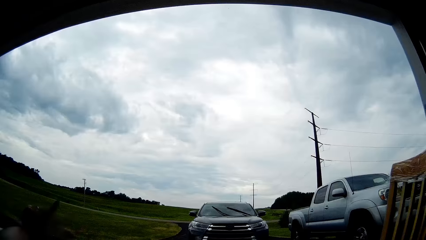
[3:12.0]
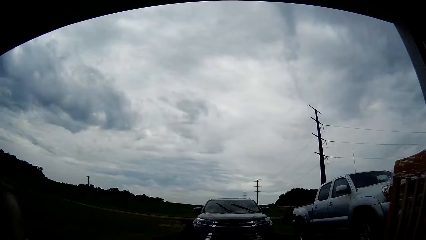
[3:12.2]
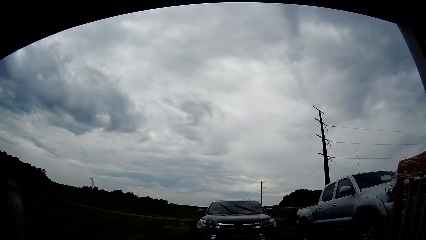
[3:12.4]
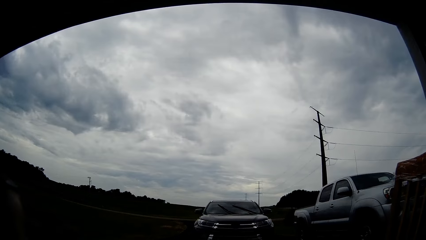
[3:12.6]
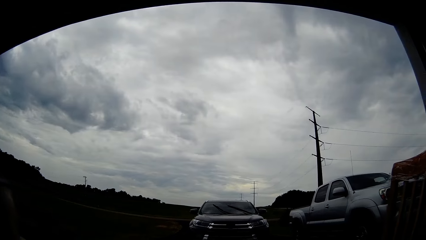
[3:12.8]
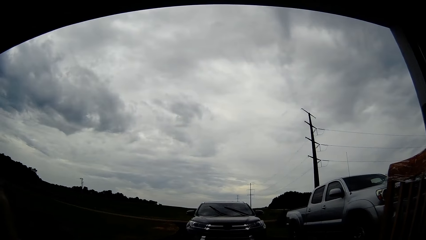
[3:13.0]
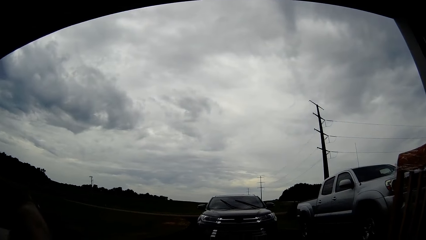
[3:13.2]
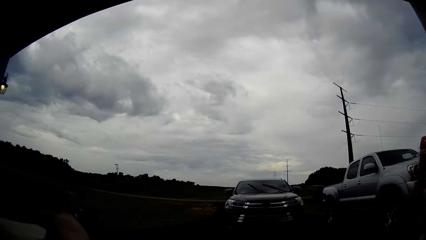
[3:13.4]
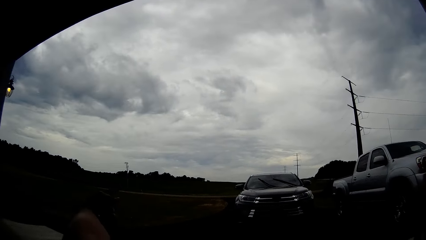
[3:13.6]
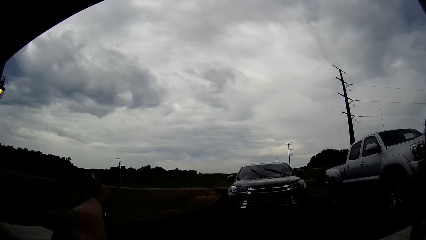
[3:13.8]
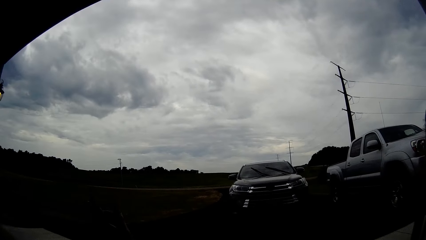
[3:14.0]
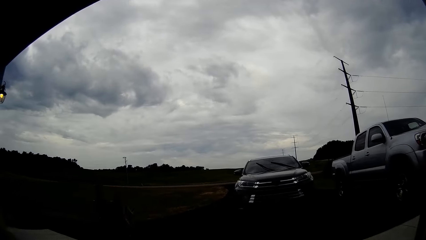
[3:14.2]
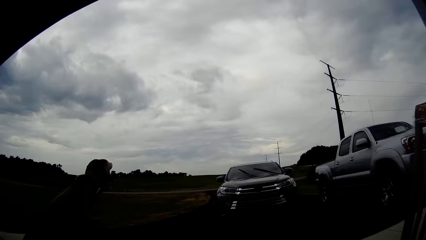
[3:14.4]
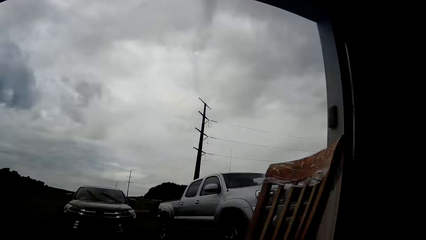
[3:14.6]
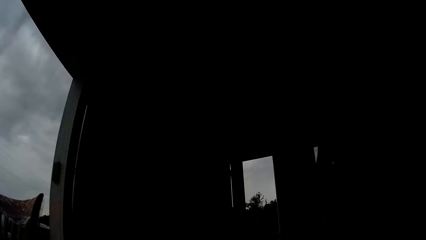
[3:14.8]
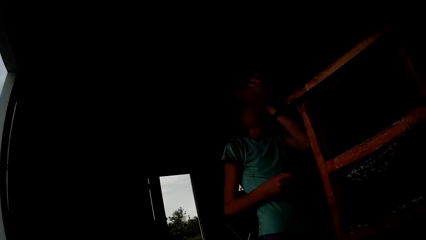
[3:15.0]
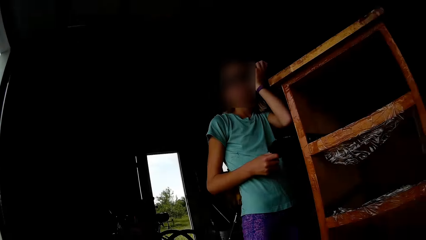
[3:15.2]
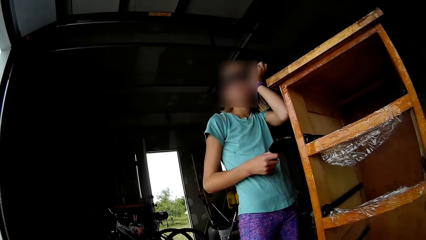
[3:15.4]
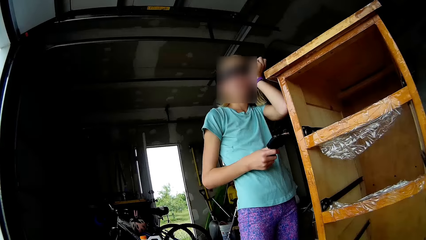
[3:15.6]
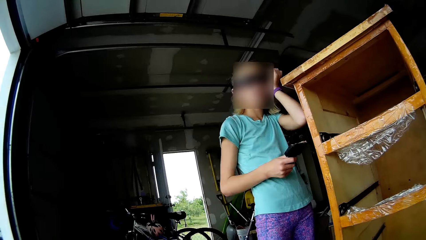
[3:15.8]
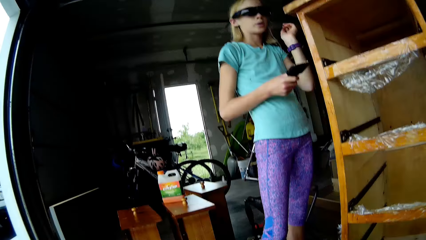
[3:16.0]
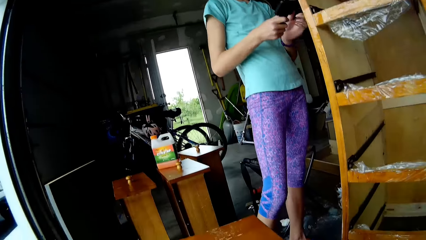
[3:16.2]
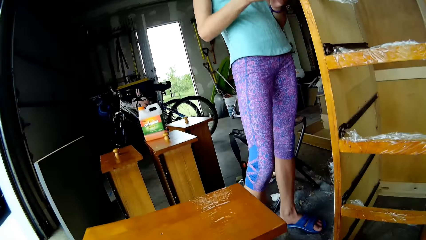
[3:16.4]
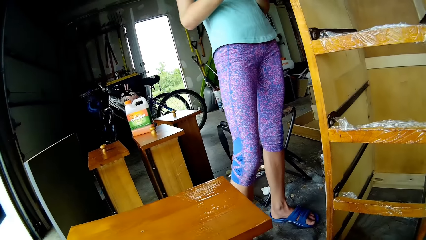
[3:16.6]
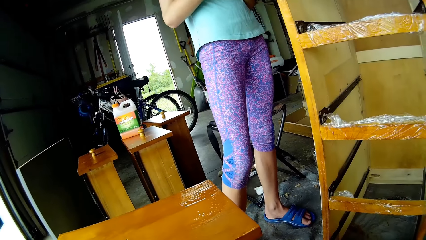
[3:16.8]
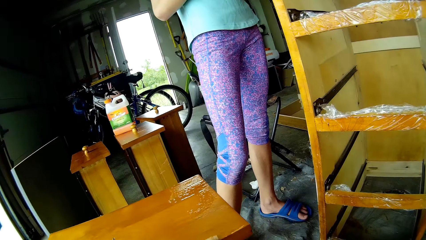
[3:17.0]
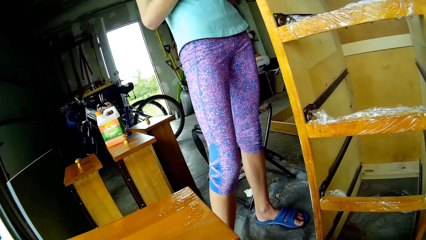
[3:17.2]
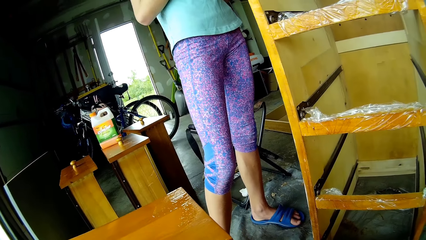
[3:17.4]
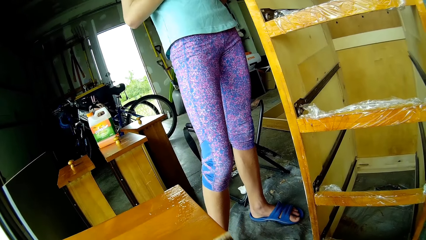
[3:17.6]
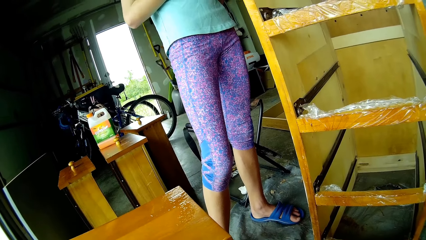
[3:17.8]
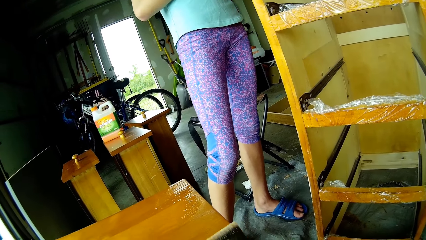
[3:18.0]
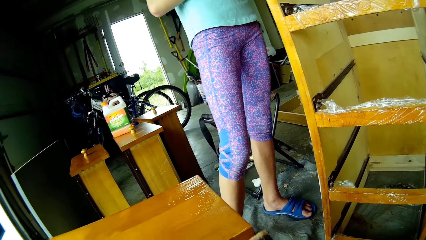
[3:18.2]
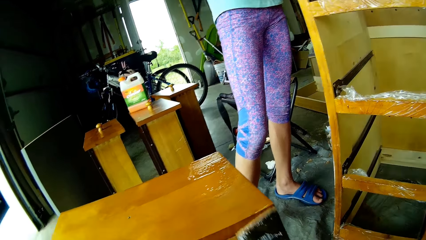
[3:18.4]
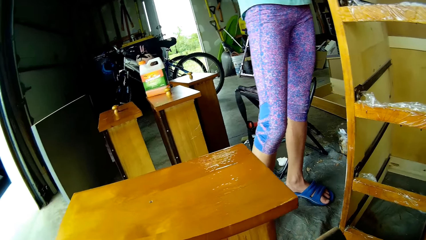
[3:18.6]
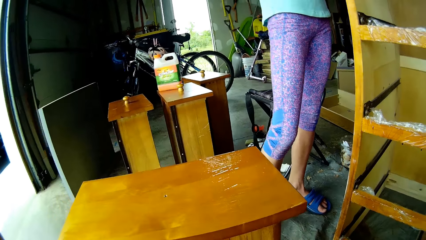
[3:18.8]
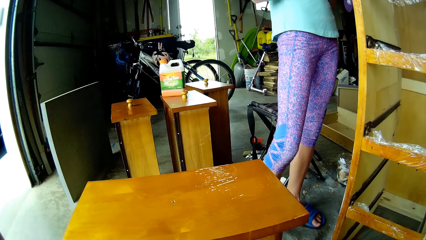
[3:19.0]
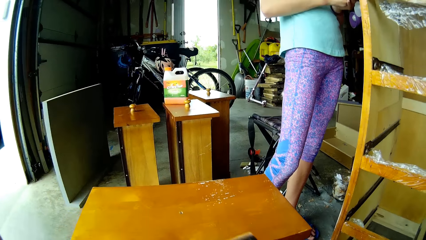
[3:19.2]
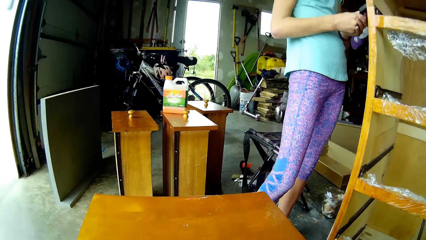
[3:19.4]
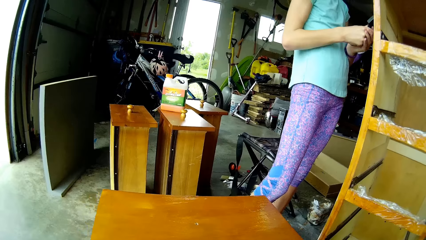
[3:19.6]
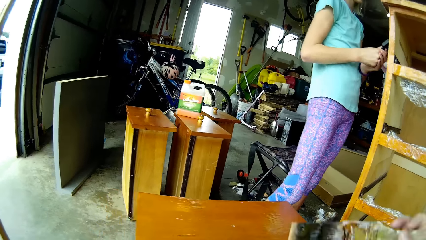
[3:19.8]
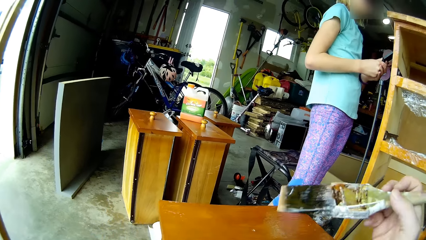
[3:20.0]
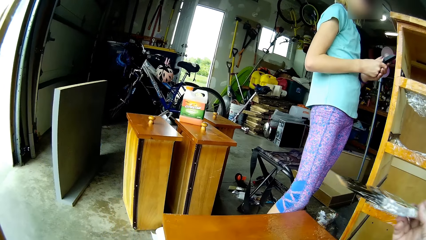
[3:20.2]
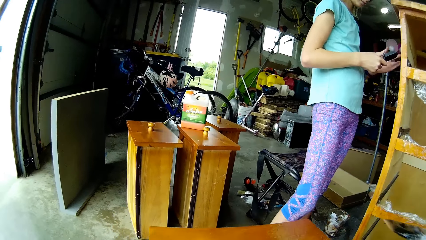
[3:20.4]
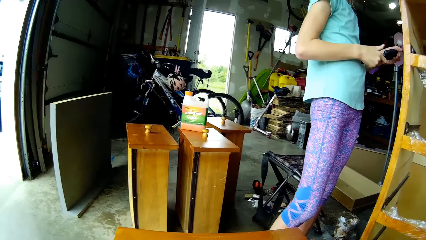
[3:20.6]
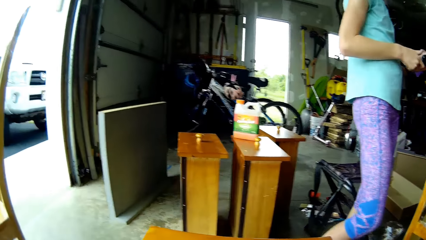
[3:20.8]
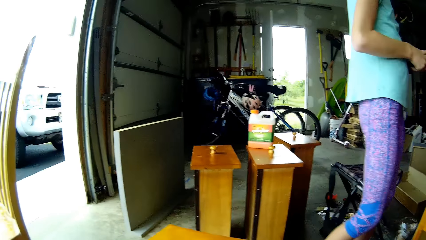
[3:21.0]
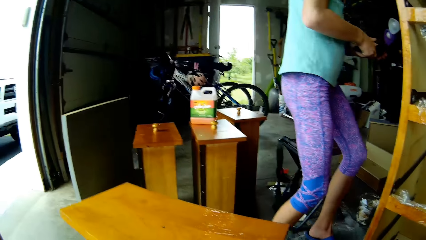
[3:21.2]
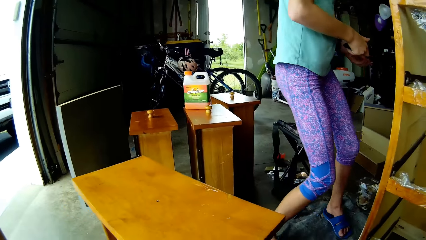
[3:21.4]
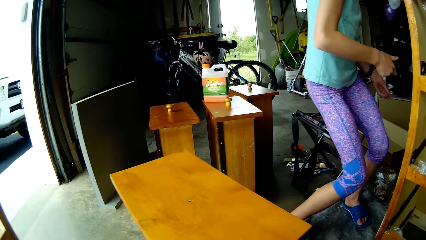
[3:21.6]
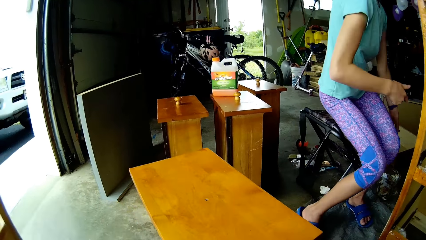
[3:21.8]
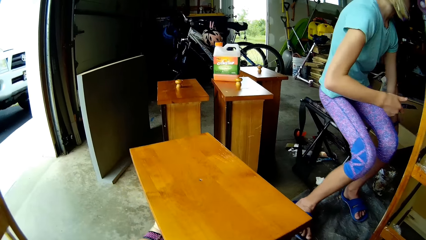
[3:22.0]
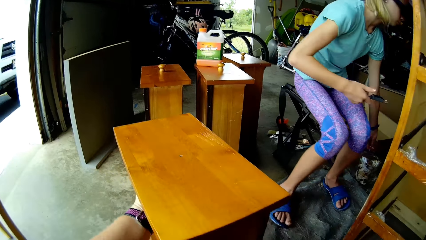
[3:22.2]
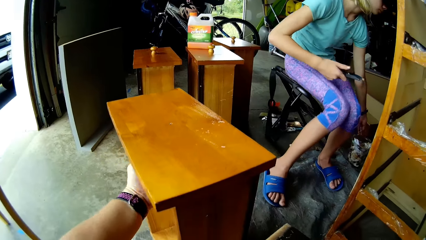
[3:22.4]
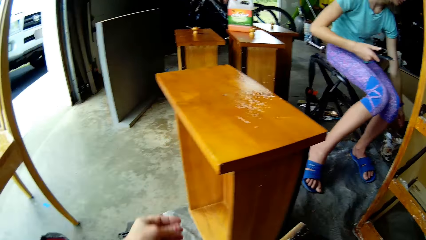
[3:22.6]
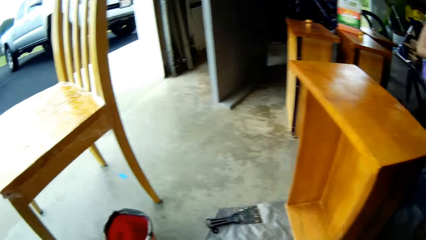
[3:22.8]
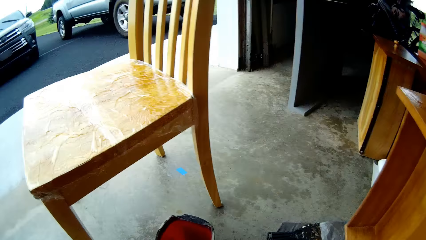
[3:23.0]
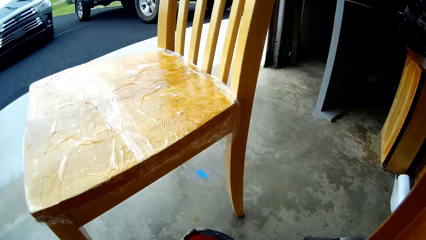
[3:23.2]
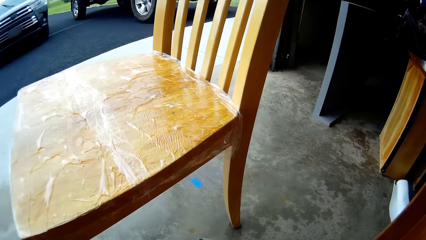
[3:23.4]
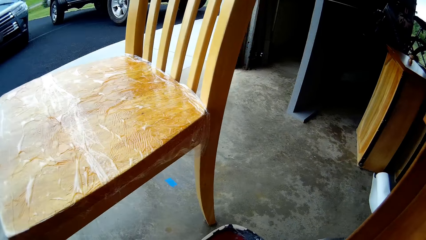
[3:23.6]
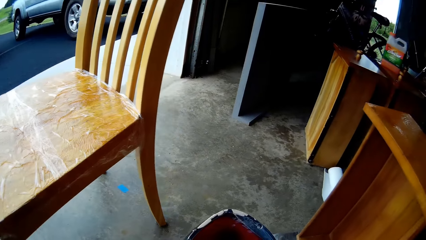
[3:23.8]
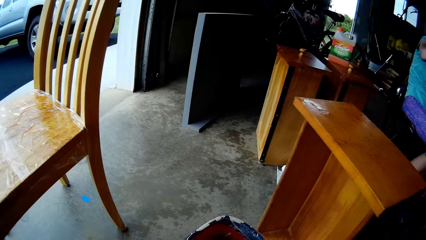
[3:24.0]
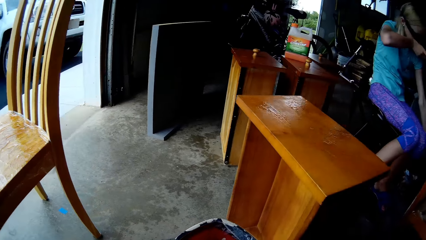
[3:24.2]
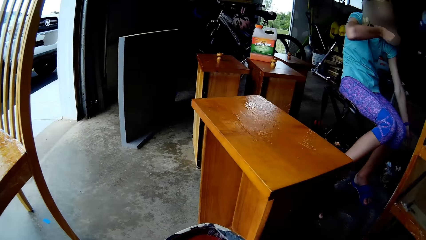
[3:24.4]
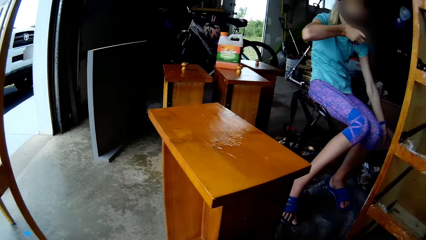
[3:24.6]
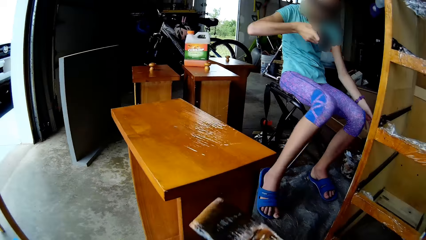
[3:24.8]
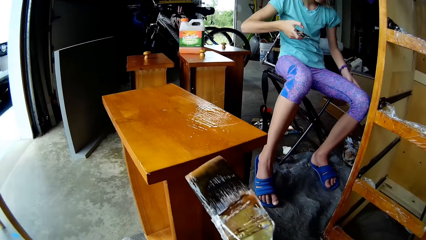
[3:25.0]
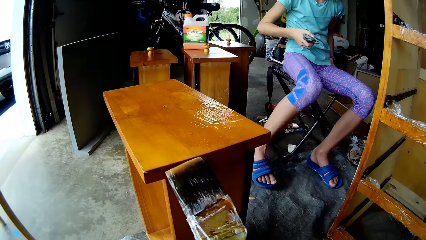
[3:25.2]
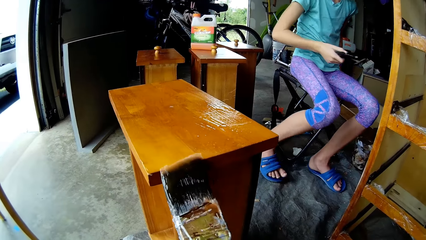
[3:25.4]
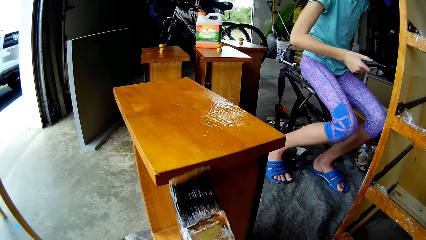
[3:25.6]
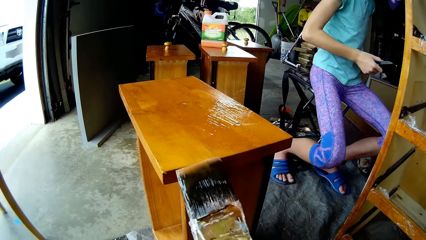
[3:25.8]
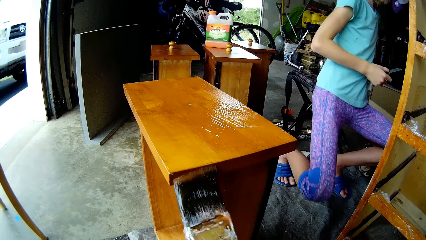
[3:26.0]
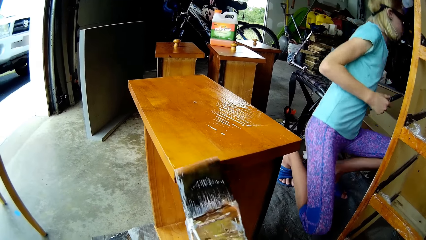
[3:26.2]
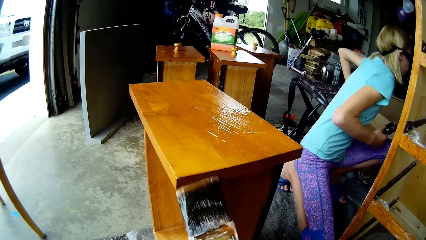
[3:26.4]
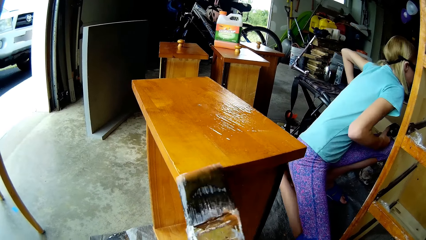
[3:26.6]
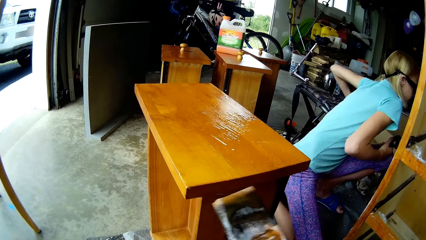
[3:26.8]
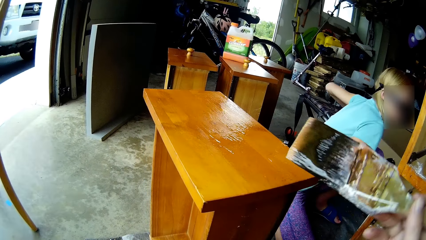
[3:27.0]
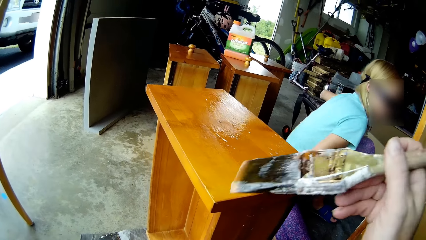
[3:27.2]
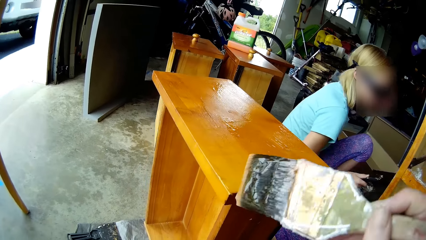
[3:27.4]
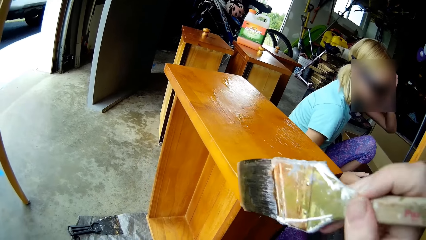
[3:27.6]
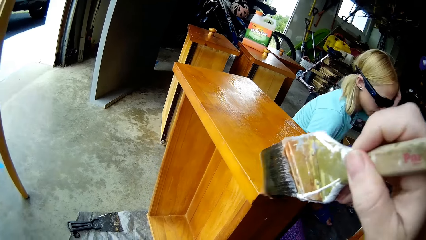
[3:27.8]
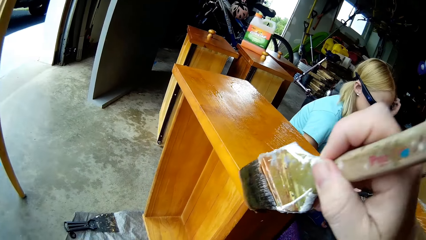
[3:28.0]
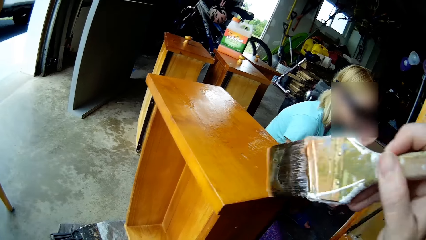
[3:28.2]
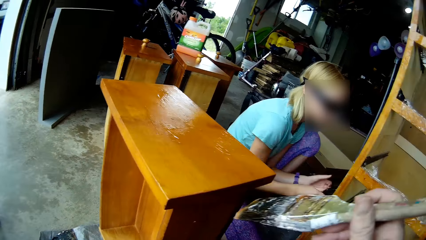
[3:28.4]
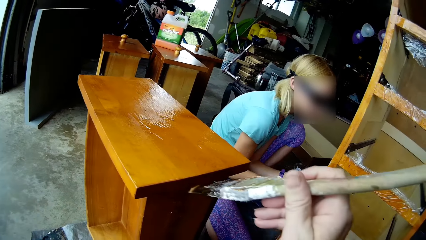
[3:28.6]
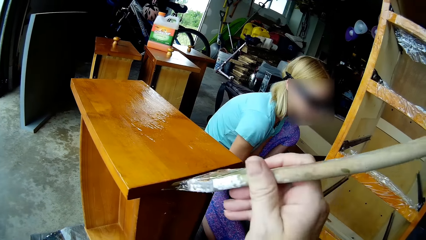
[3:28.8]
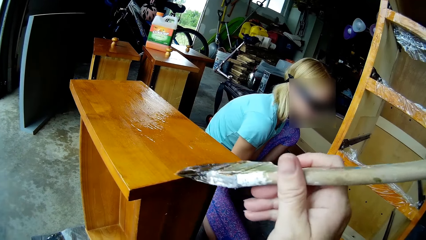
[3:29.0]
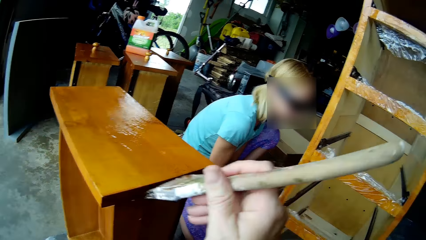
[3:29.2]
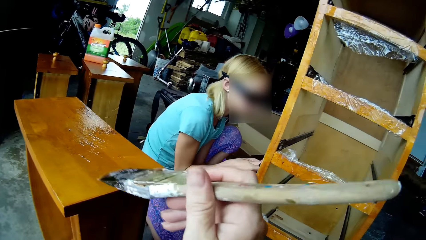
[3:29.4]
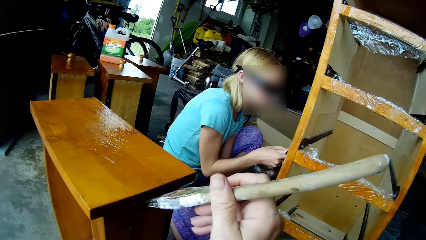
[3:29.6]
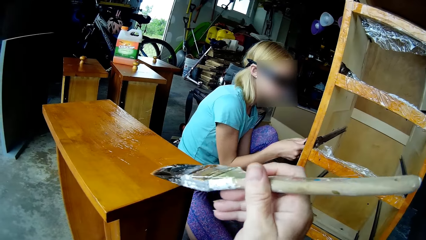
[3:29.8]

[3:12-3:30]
The camera wearer looks outside. They look to the left. They point to the left. They show gestures with hands. A woman touches her hair. She removes her hand from the hair. The camera wearer paints the table. They scrape paint from the cupboard. They dip the brush in something. The woman removes paint from the scraper. The camera wearer looks around. They drop the brush in a container. The woman throws the paint on the floor and sits on the chair. The camera wearer moves the drawer. They take the paint tin. They put the paint on the floor. They paint the table. The woman sits well. She kneels on the floor. She looks in the cupboard. The camera wearer paints the table. They paint the table again.
